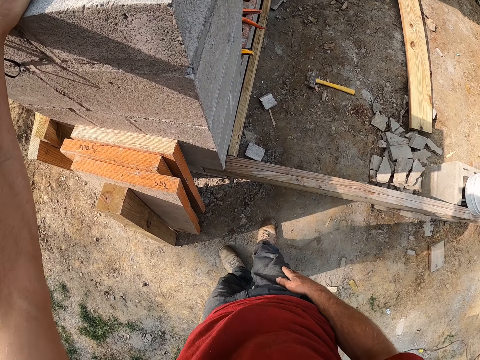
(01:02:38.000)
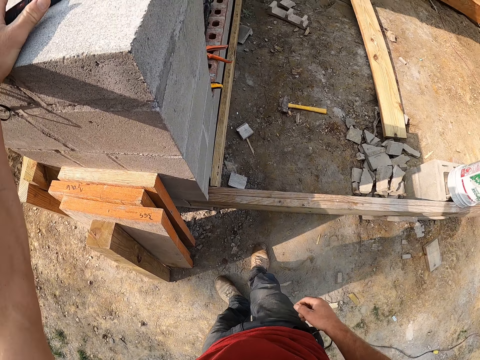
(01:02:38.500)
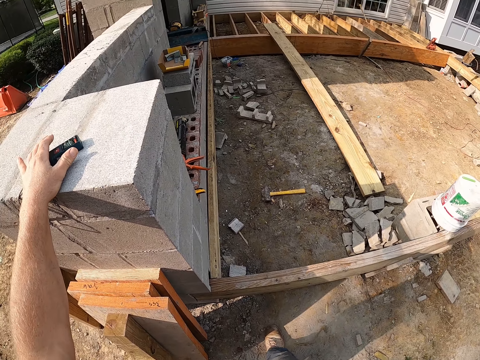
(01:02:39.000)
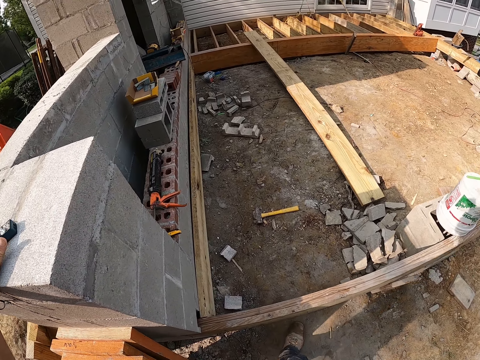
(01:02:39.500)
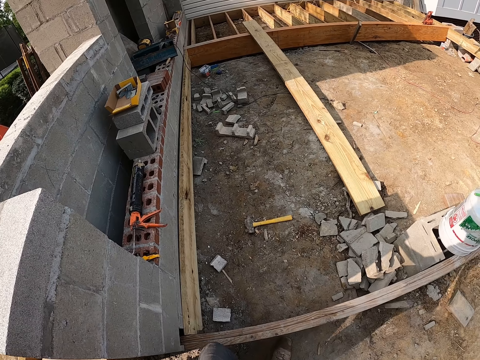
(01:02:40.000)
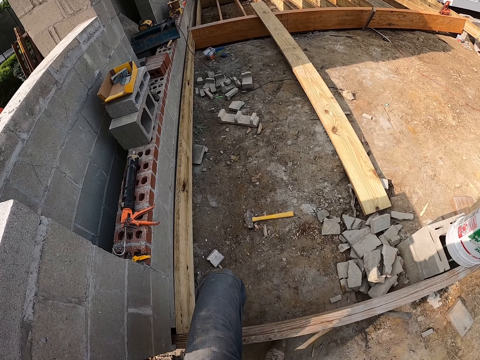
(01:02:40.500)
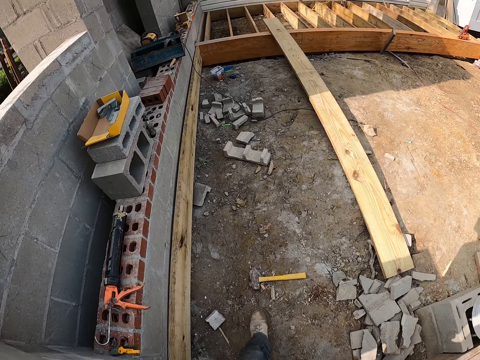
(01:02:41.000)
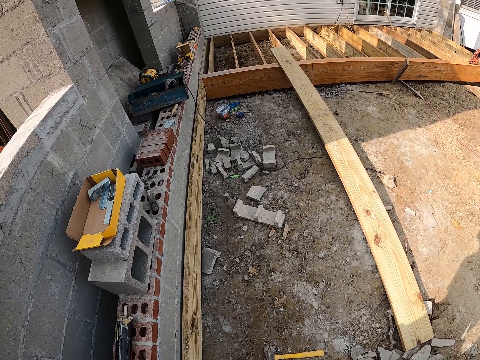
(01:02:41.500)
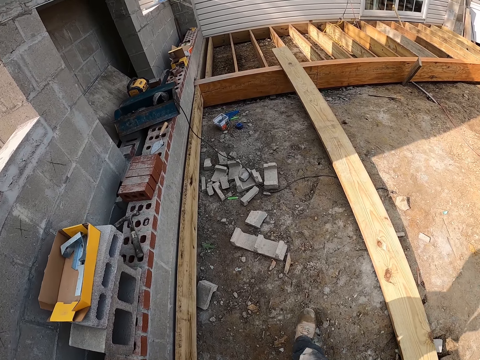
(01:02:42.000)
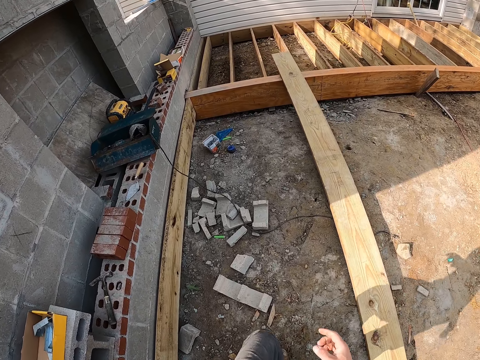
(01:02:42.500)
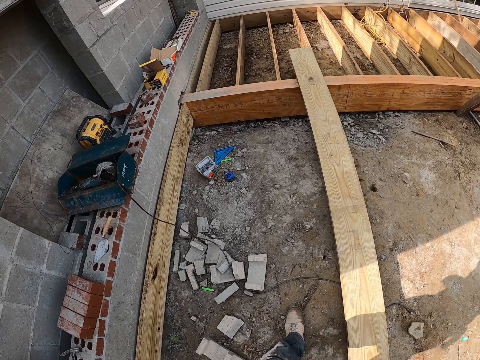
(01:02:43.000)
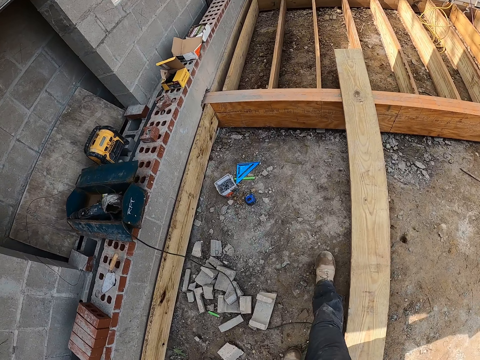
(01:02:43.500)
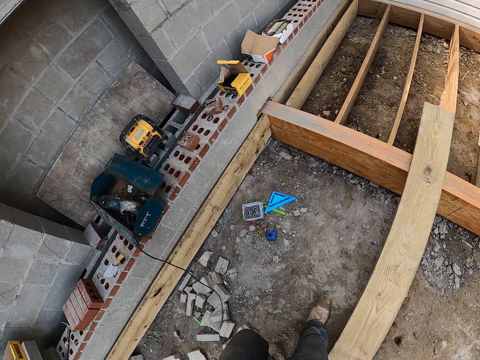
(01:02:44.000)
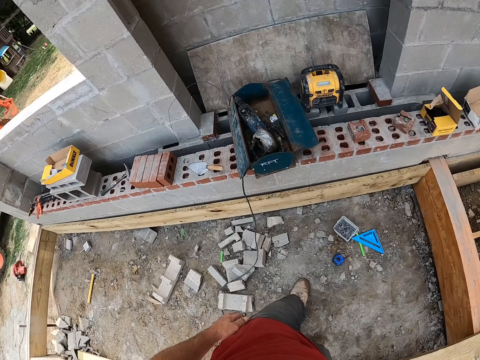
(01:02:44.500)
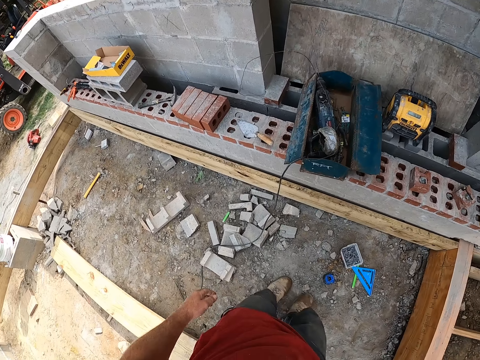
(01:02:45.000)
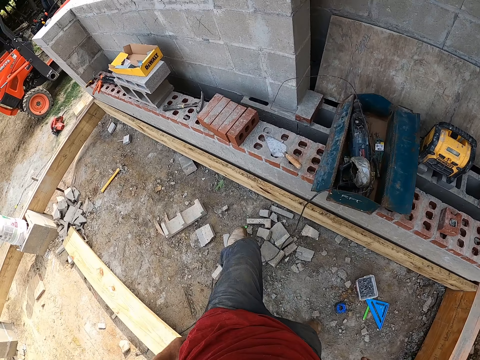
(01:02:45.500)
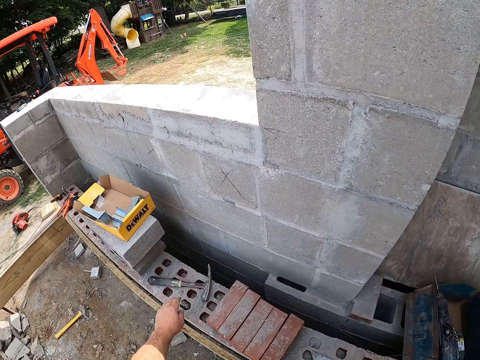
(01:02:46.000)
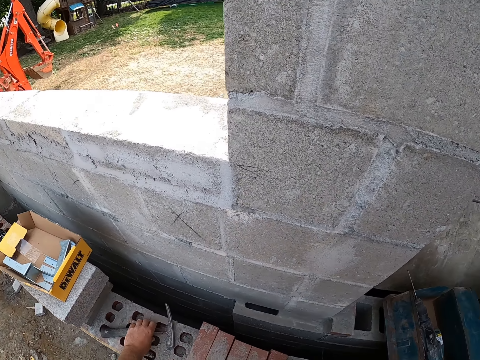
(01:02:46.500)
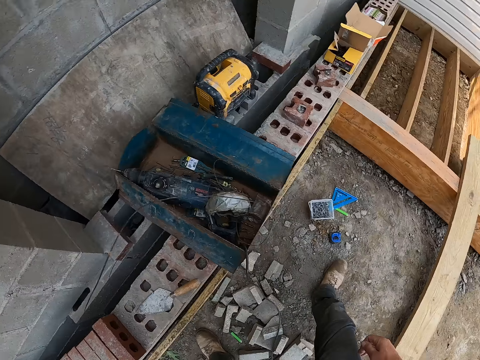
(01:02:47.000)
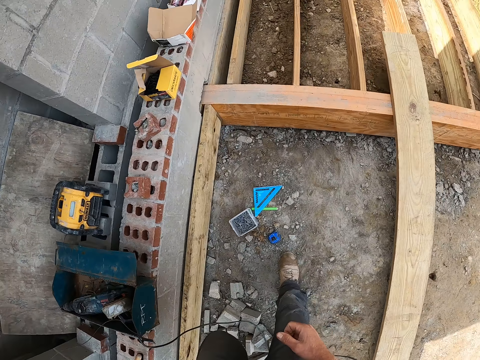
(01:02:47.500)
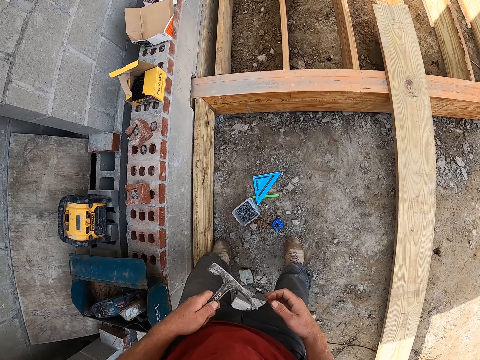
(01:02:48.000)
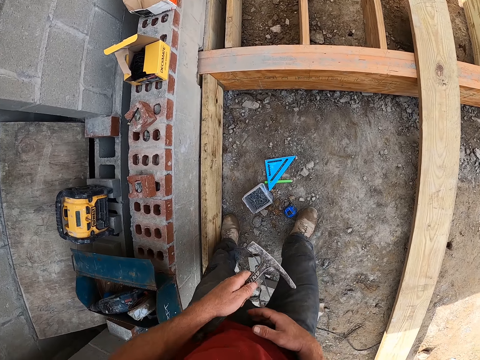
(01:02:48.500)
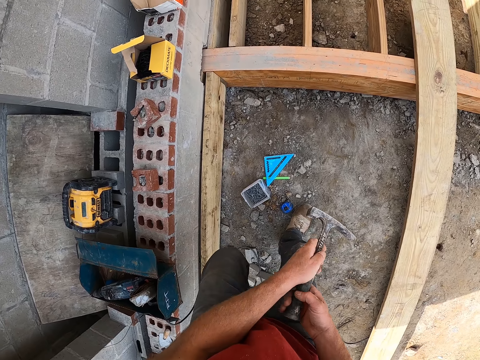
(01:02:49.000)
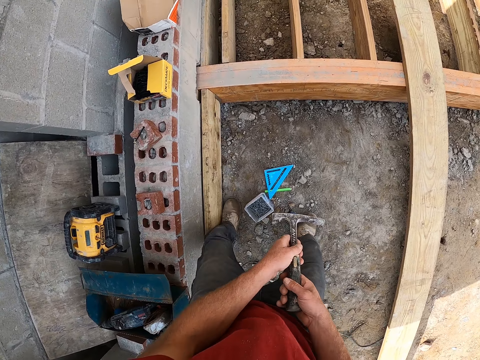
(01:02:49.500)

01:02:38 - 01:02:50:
The camera wearer goes back over the plank. They walk back towards the wooden frame. They pick up the hammer from the wall. They walk in the area.

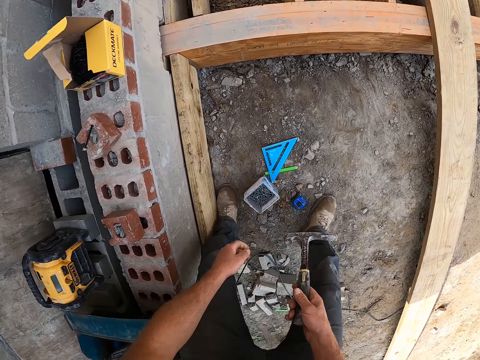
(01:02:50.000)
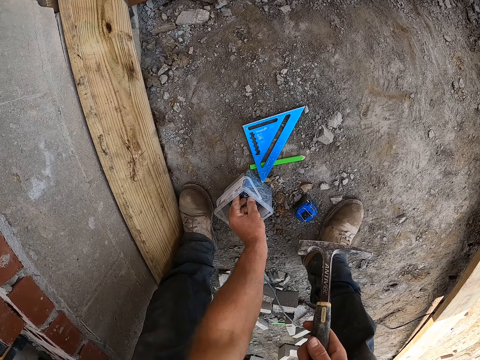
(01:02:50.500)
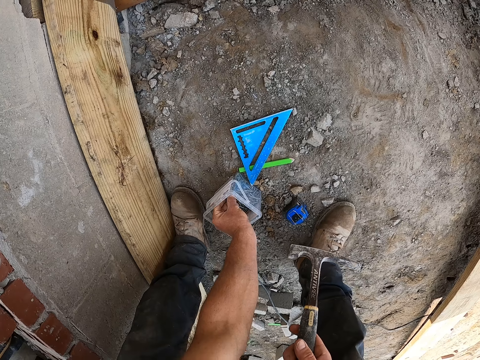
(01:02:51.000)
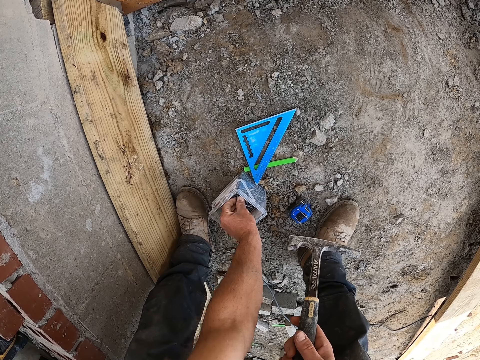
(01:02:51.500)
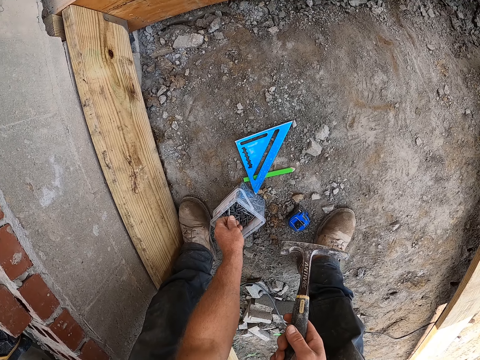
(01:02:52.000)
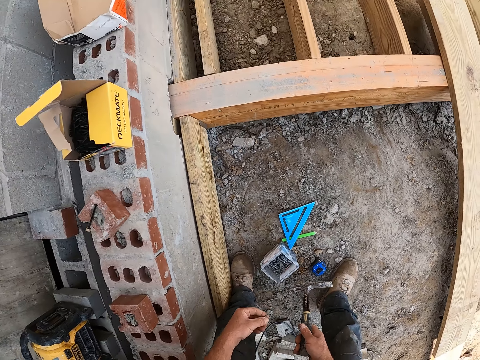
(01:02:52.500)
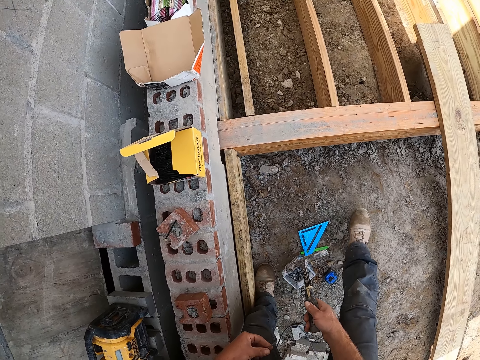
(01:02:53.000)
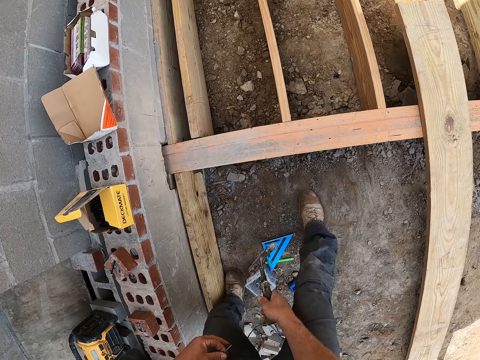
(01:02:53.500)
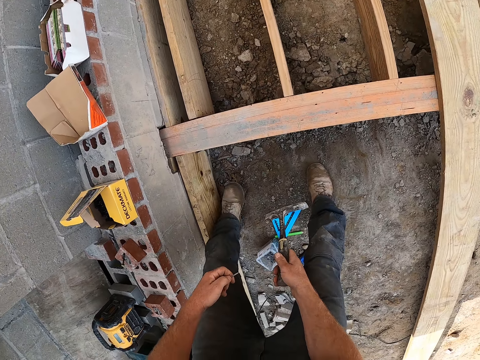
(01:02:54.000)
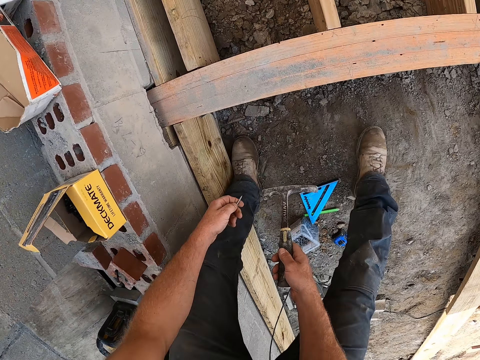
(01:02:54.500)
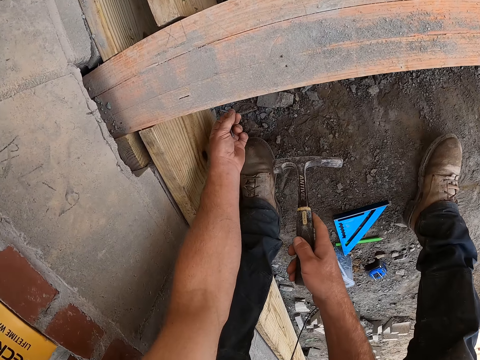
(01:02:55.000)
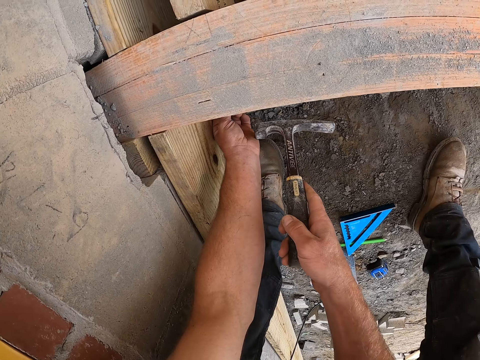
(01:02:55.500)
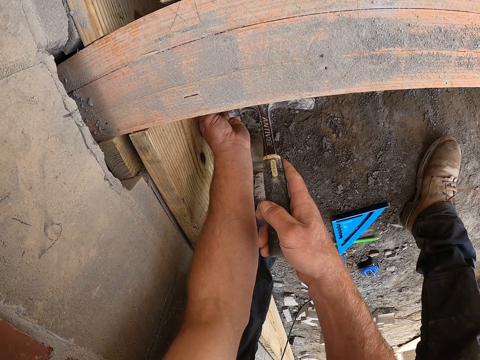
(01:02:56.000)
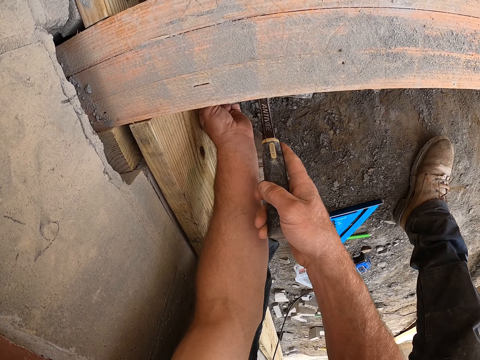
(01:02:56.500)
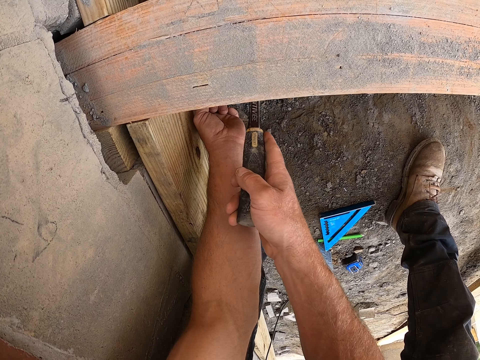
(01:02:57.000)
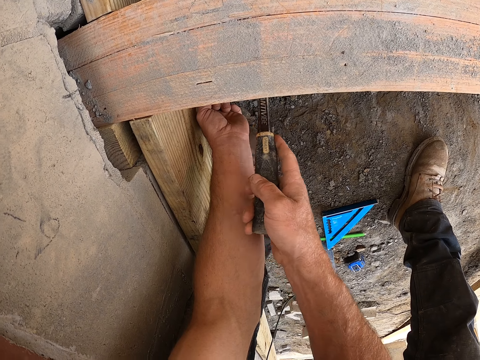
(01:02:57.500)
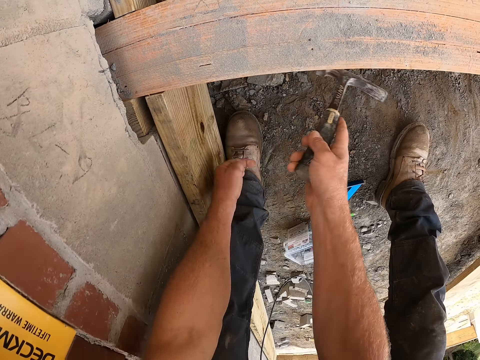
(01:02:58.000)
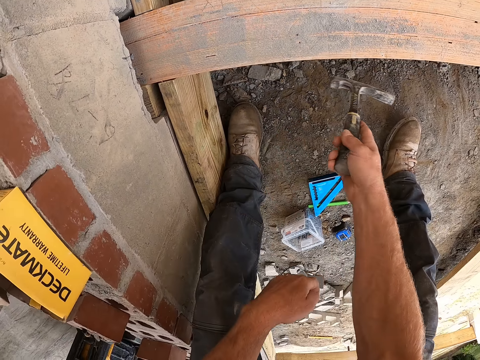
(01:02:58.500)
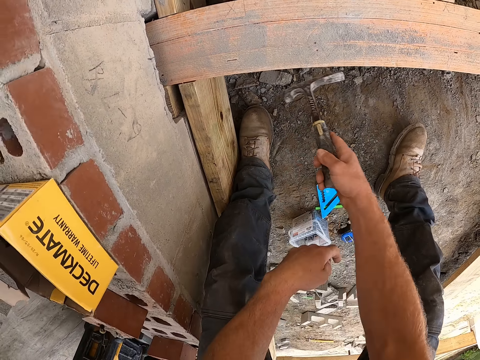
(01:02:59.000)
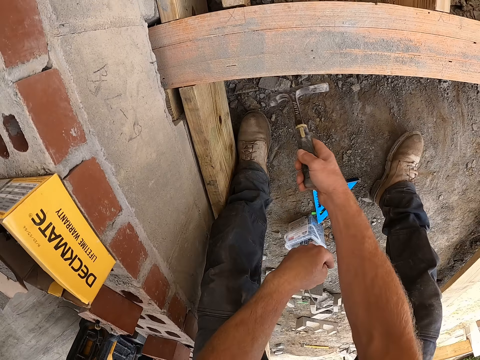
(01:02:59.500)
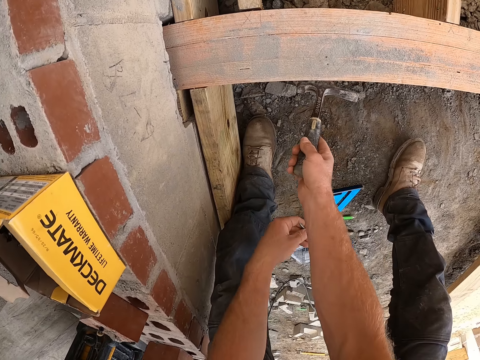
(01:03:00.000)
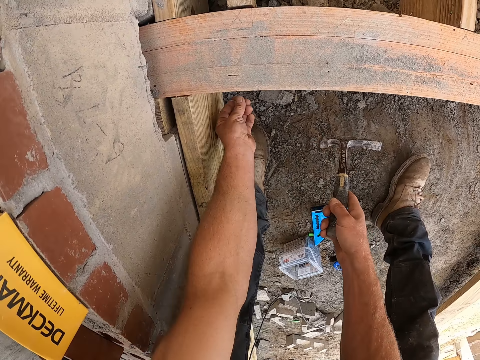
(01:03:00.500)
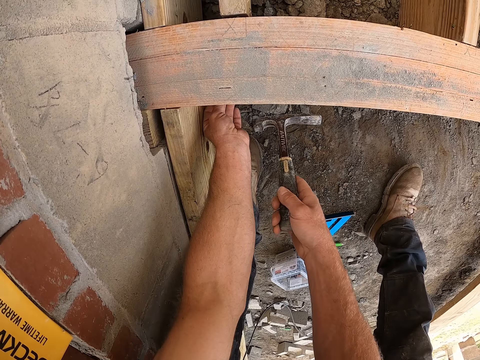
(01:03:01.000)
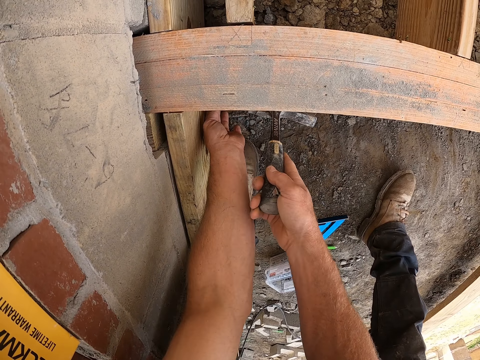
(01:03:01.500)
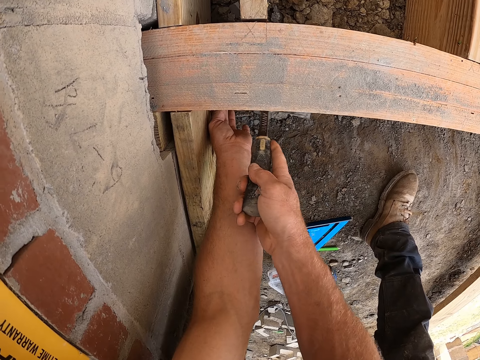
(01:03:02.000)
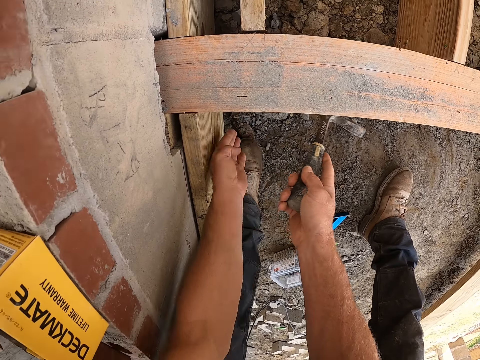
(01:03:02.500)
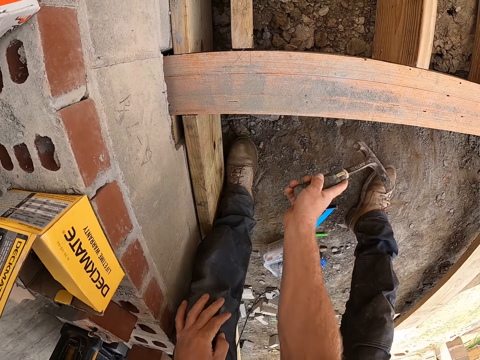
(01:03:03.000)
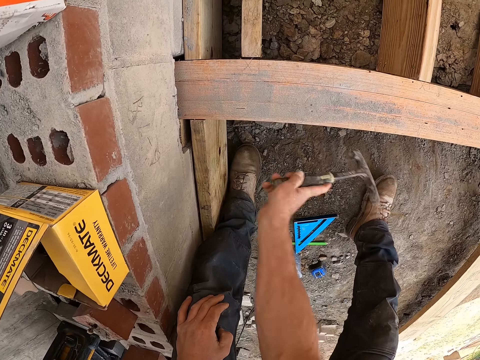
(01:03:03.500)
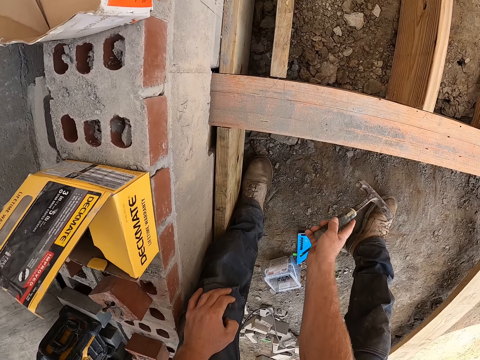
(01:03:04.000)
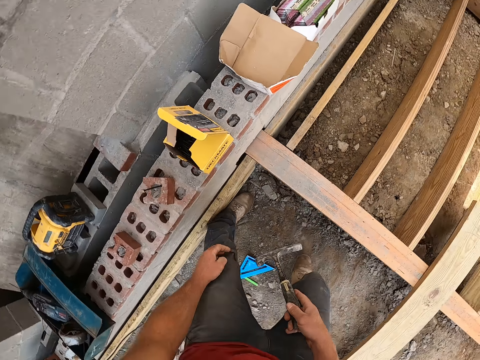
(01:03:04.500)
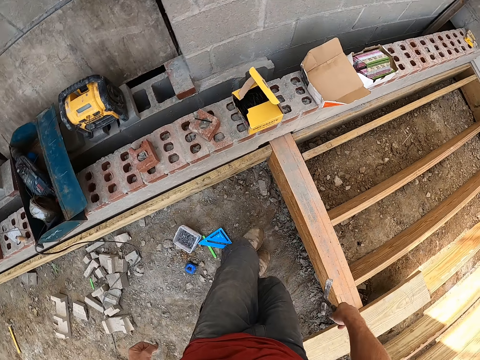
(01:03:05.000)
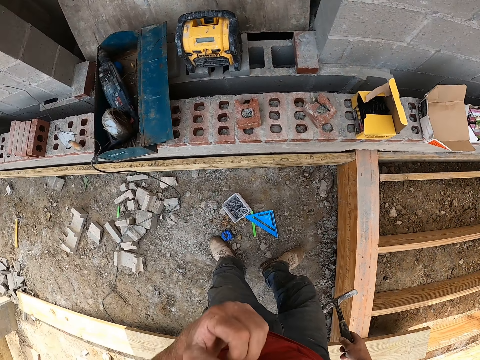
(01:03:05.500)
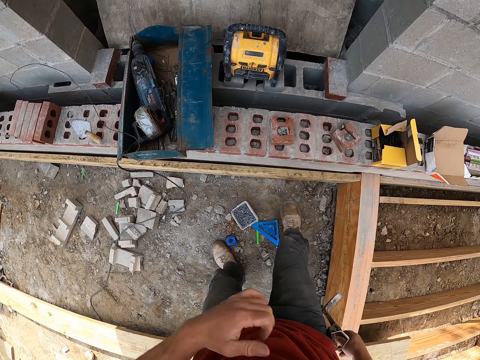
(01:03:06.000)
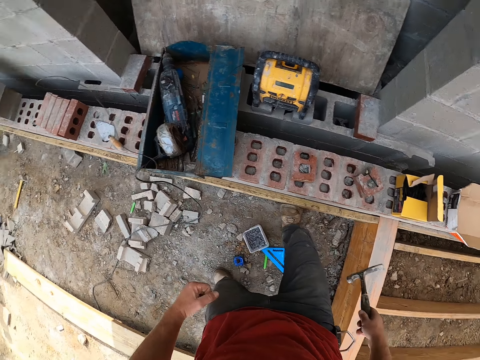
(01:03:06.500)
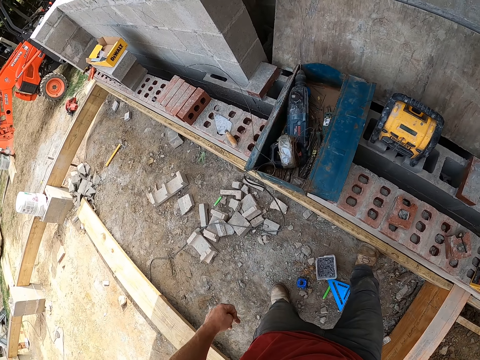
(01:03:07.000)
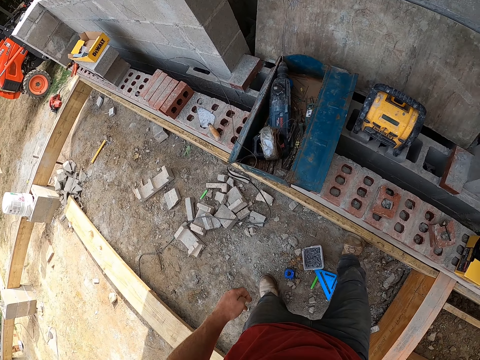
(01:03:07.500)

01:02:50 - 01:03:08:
The camera wearer reaches for the box of nails. He picks a nail from the nail container. He straightens up and takes a few steps forward. He places the nail against the side of the wooden frame. He hammers the nail into the wooden frame. He lifts his hand from the nail. He holds the nail. He hits the nail with something. He lifts his hand from the nail. He holds the knee. He hits the nail with something. He straightens up. He looks at the area. He lifts his hand. He drops his hand.
